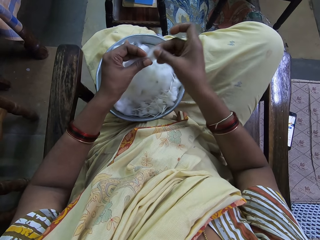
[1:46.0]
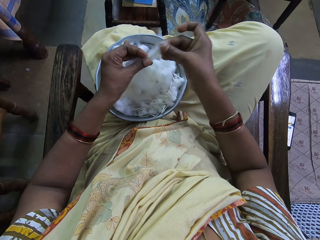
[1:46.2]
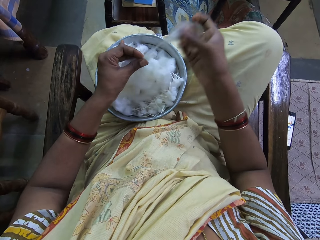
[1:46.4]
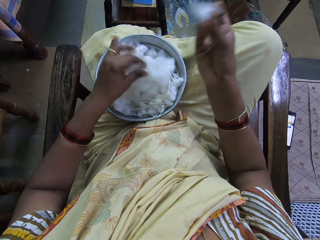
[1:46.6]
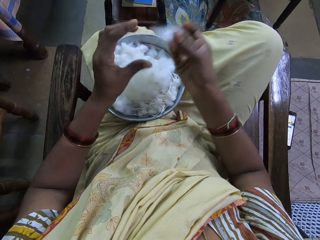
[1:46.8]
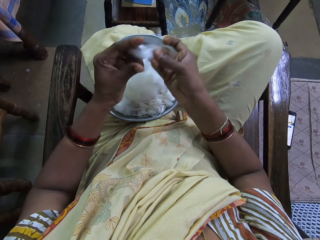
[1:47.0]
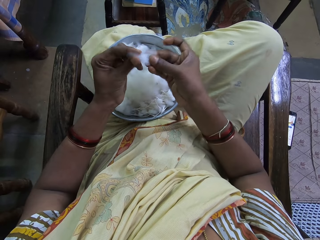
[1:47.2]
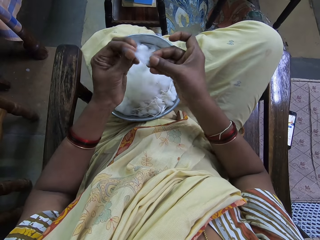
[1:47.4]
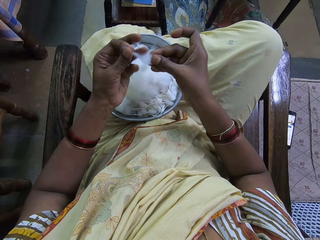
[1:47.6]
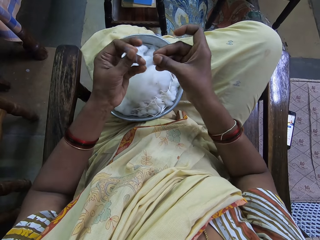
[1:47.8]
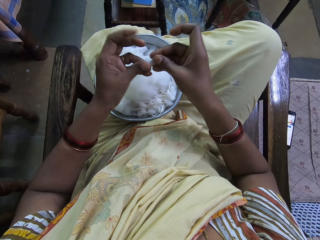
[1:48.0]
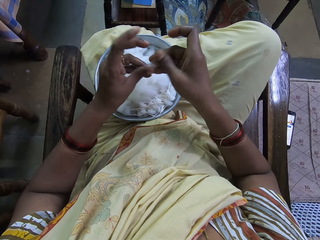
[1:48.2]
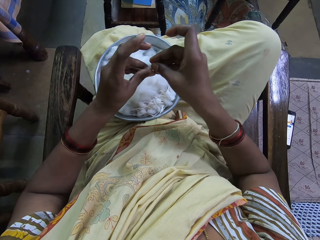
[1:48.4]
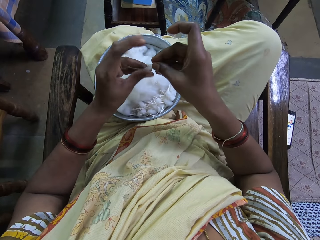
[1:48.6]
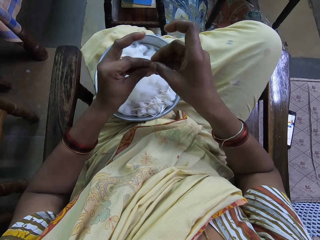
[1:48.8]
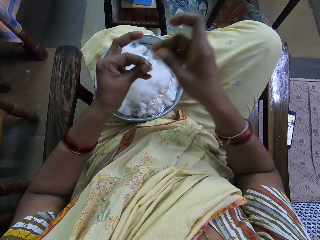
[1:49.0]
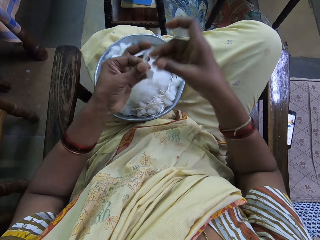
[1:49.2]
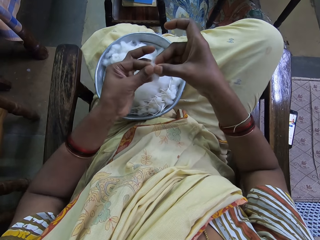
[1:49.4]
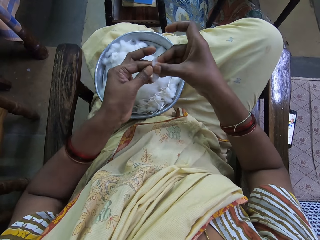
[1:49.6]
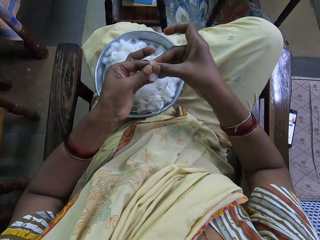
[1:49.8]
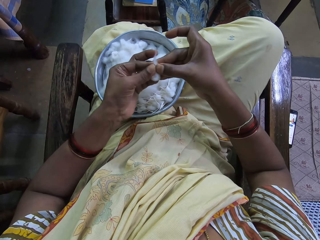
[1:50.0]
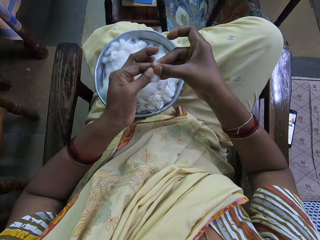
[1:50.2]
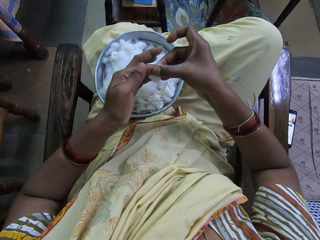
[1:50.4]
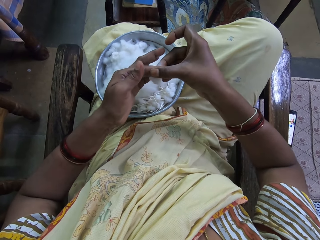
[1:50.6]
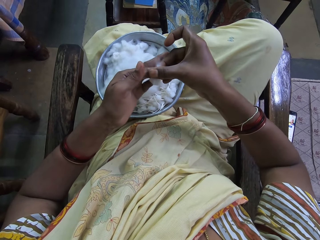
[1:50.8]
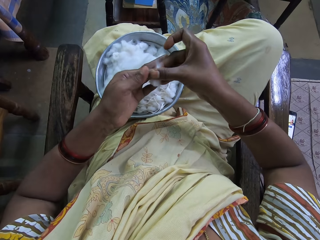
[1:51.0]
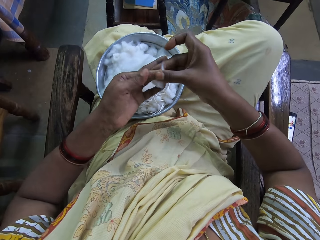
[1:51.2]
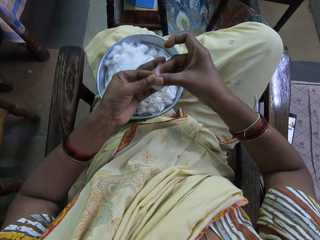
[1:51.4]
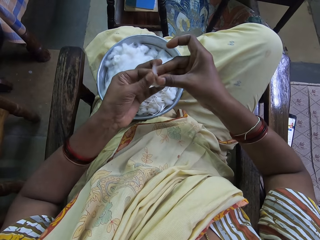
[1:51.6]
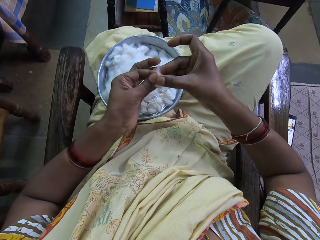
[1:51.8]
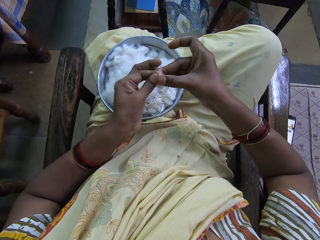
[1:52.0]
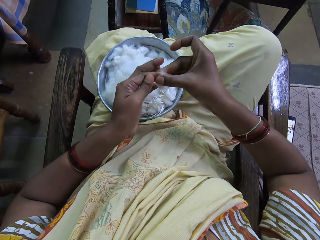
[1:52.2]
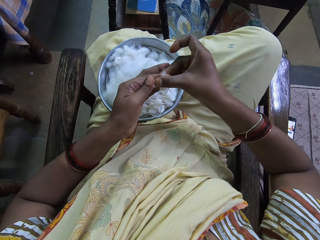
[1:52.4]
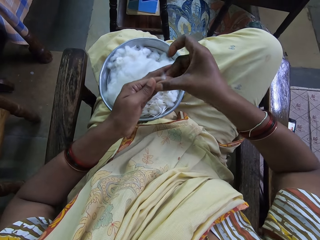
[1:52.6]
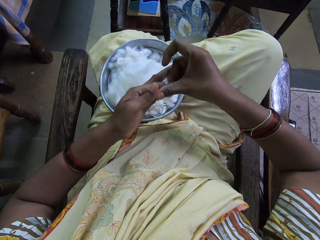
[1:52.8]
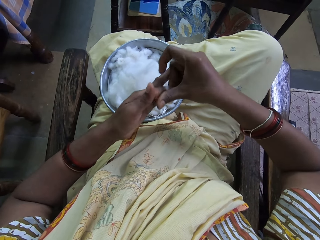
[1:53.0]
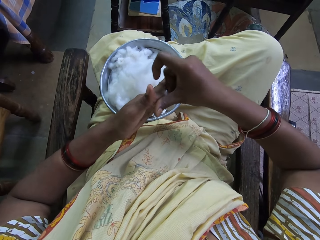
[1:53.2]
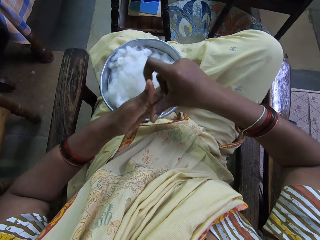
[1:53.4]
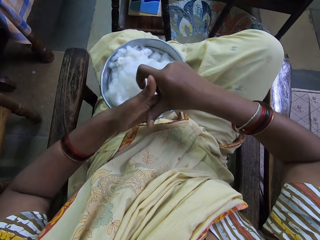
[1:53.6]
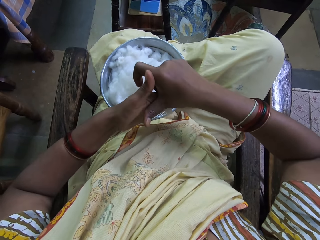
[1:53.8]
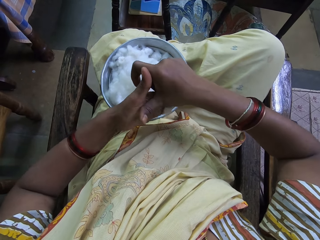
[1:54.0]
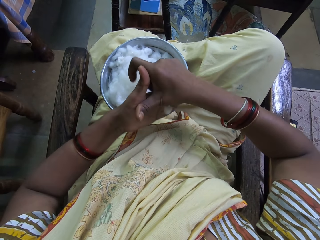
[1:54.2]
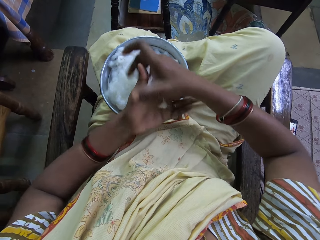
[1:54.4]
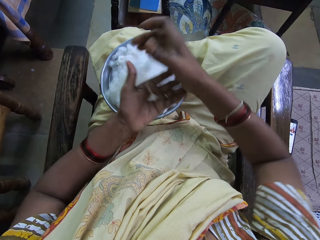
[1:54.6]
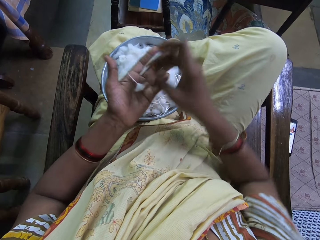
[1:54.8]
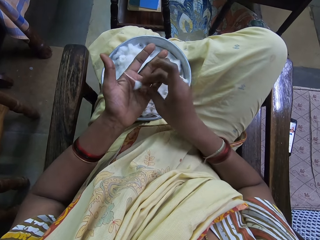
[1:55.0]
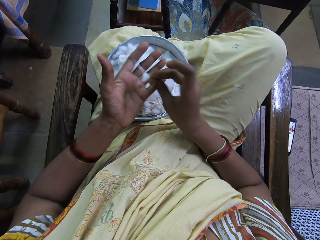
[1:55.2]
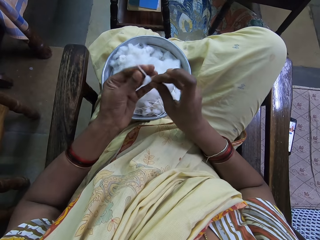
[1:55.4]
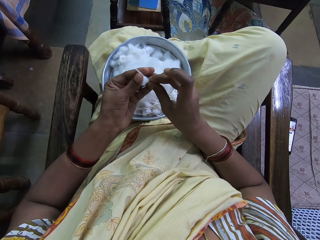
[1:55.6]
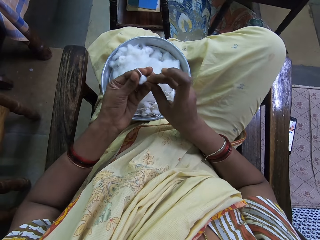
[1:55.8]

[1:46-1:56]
The camera wearer shapes cotton wool. They tie the cotton wool. They rotate the cotton wool.

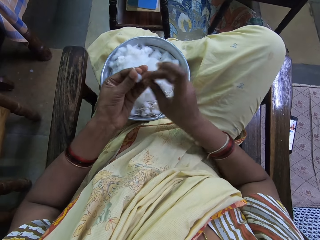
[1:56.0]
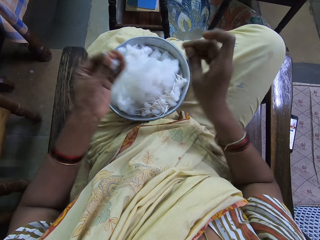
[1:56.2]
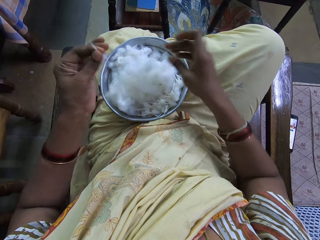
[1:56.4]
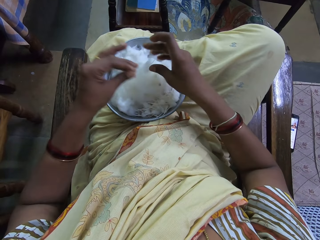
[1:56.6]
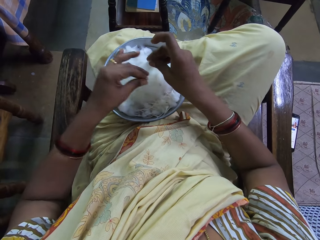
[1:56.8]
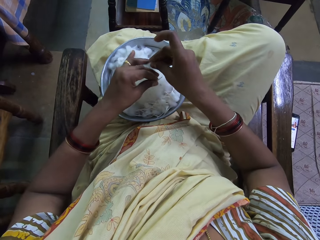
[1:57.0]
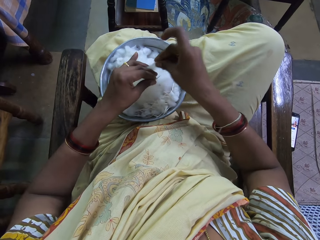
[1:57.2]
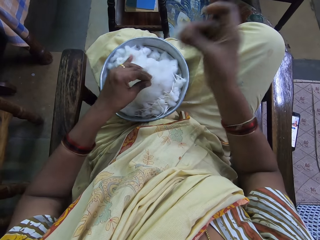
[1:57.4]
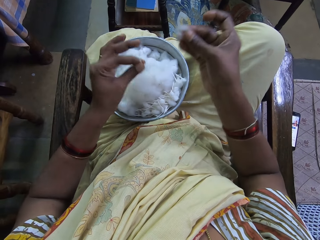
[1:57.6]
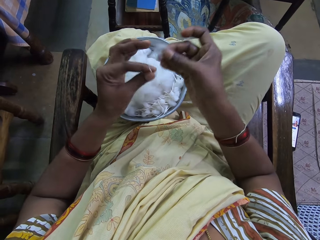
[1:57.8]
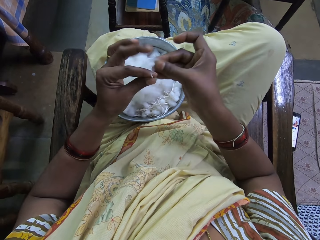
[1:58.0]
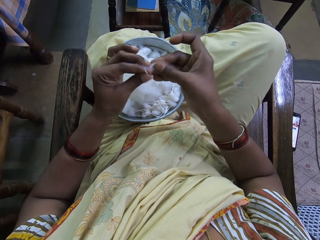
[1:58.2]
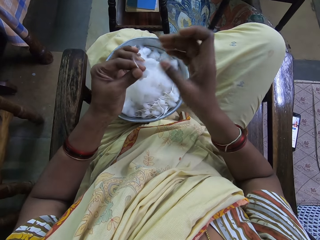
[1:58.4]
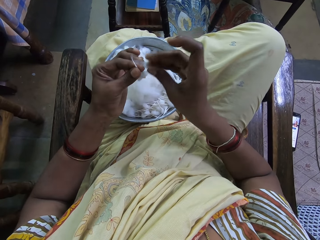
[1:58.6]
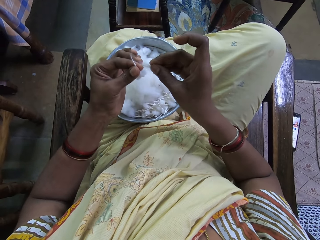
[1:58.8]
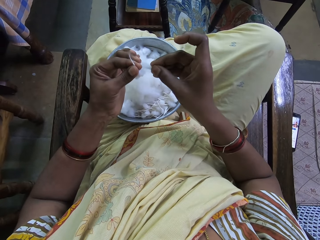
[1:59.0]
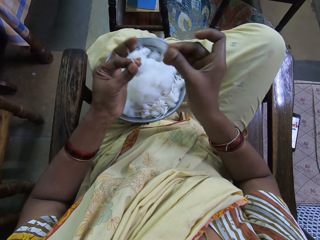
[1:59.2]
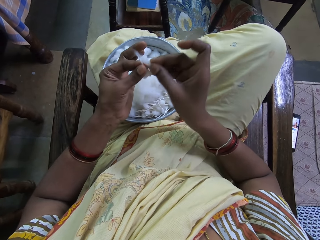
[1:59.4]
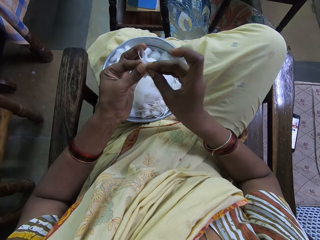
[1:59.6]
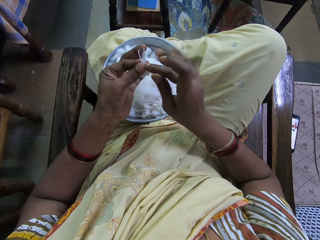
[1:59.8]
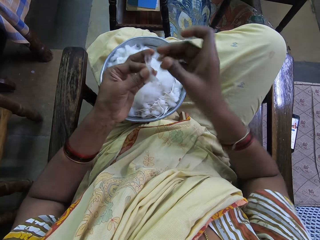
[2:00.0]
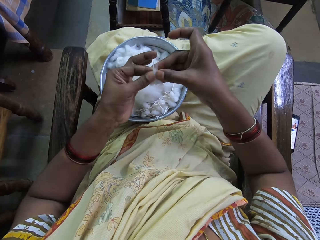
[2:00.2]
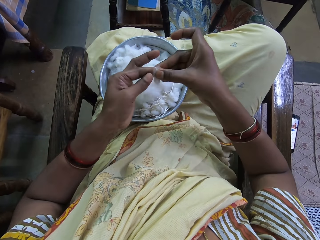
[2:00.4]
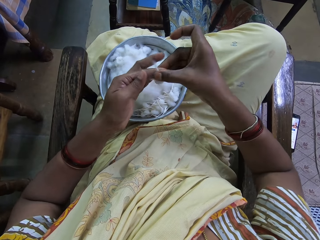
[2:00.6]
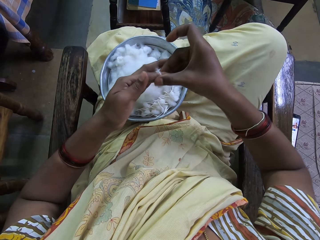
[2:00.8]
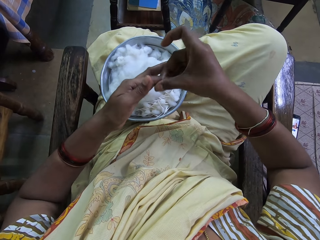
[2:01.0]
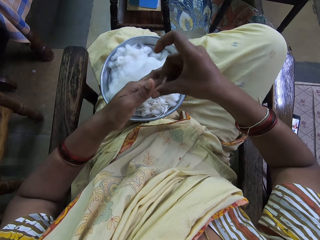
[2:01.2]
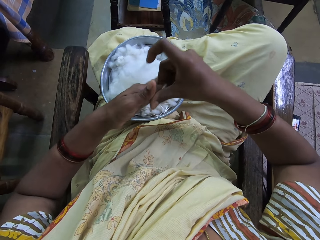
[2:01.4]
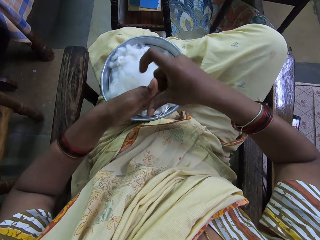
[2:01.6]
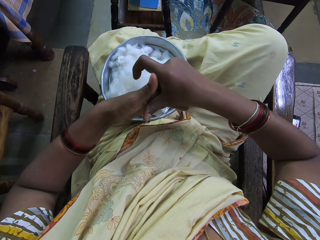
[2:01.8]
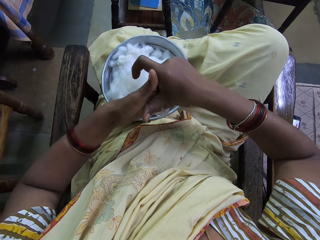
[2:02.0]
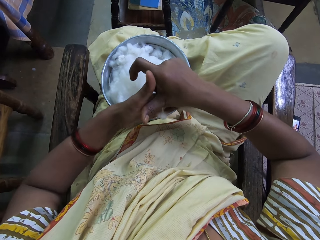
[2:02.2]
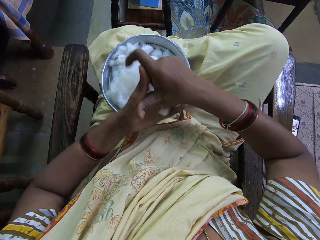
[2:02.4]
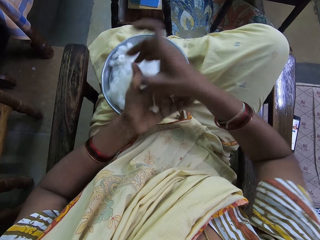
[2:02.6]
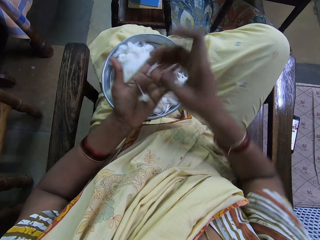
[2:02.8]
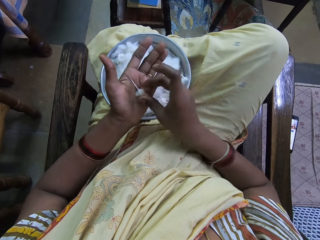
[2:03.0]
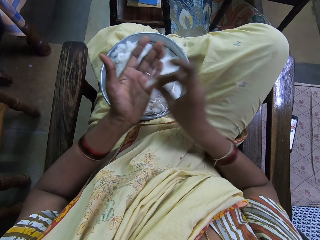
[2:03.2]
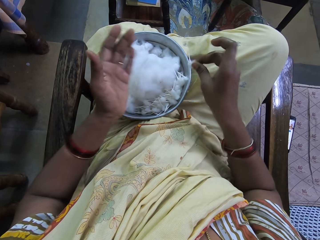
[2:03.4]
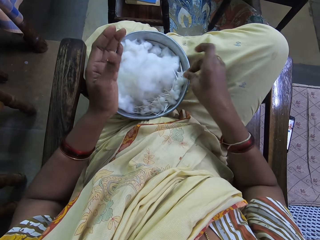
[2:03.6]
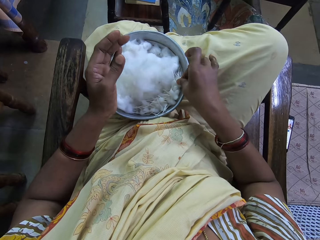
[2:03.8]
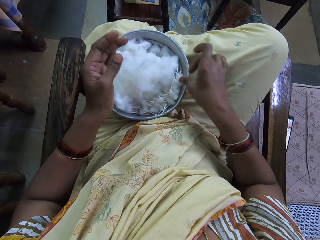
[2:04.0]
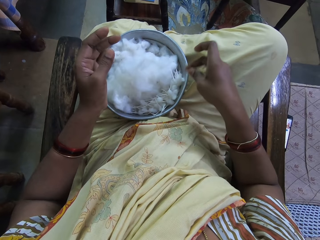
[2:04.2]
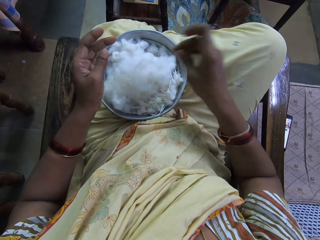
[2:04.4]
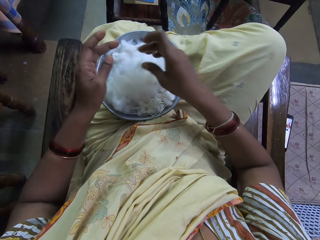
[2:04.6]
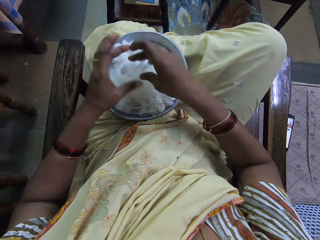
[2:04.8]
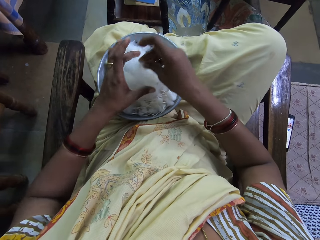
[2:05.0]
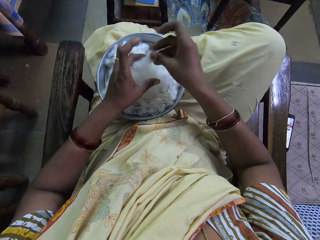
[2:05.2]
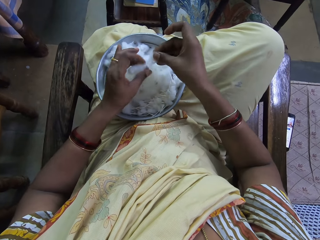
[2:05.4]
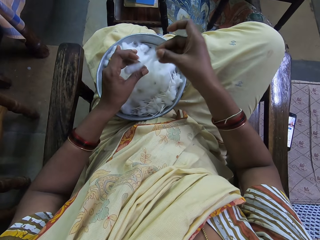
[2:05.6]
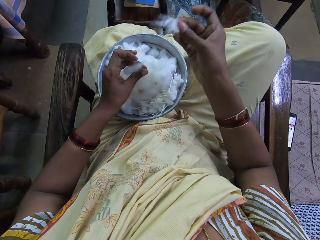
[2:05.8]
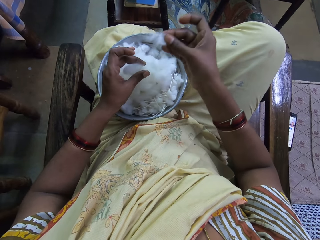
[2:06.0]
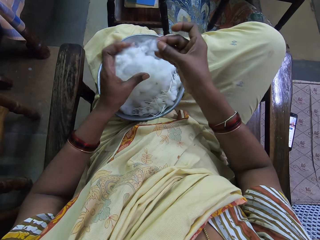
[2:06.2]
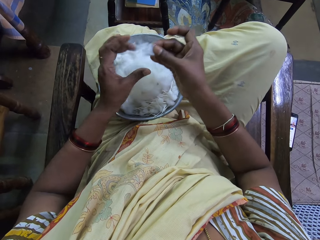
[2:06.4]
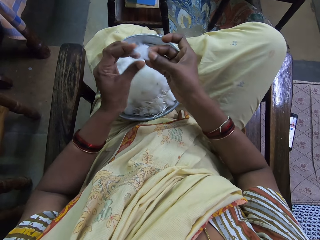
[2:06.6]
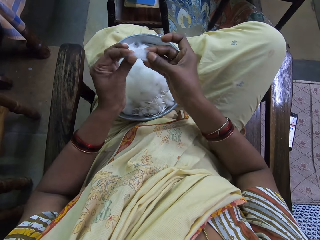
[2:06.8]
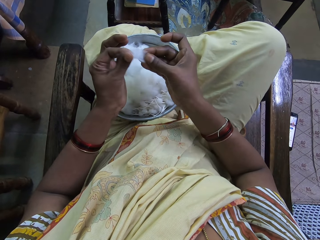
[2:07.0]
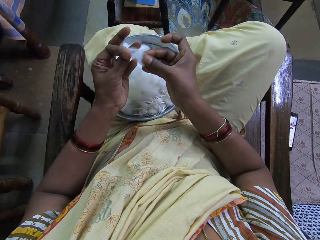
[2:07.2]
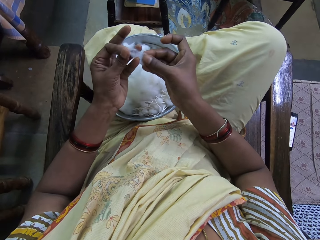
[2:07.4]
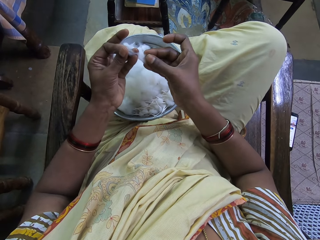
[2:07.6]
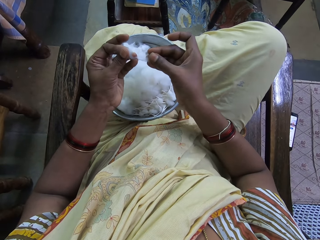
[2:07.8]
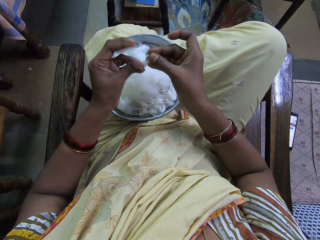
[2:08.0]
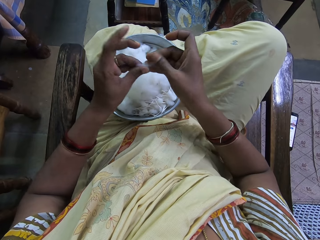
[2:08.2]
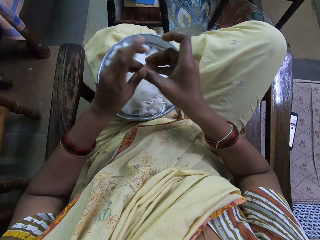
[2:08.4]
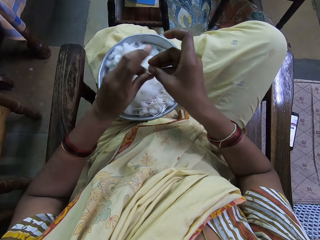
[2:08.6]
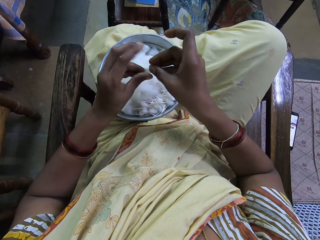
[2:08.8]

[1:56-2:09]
The camera wearer picks up cotton wool. They cut the cotton wool. They shape the cotton wool. They rotate the cotton wool. They pick up the cotton wool. They put down the cotton wool. They pick up the cotton wool. They cut the cotton wool. They shape the cotton wool.
